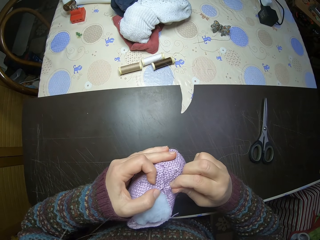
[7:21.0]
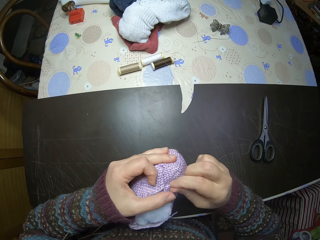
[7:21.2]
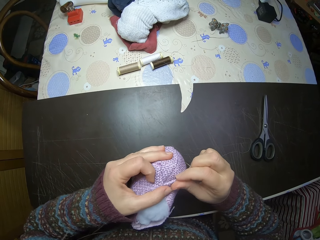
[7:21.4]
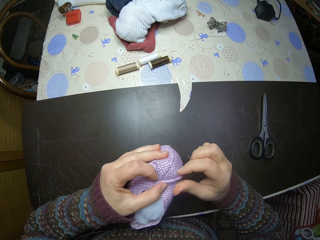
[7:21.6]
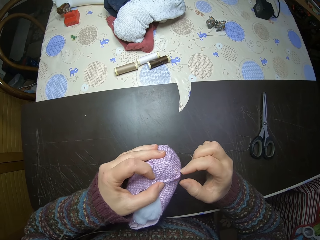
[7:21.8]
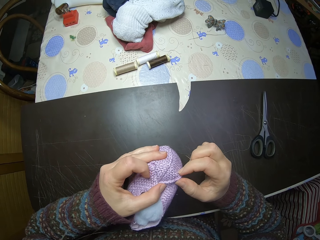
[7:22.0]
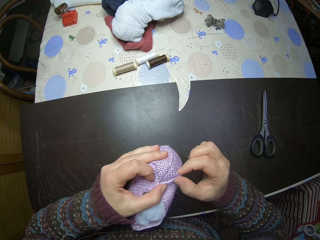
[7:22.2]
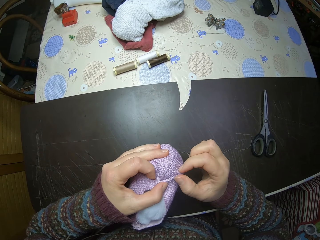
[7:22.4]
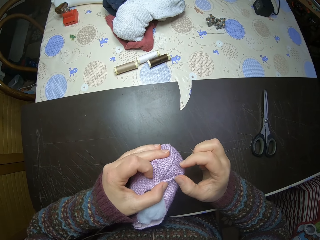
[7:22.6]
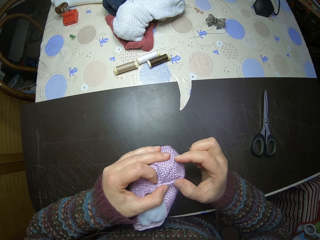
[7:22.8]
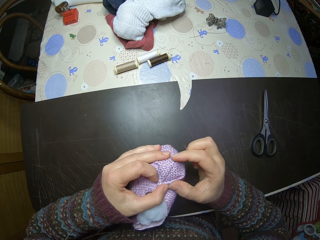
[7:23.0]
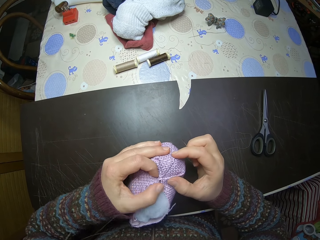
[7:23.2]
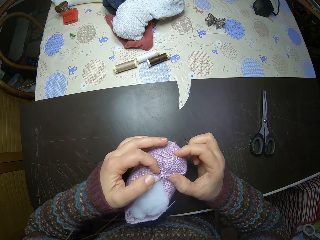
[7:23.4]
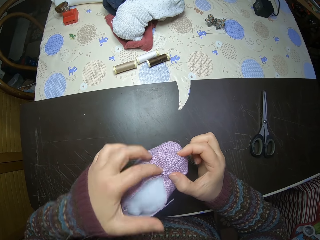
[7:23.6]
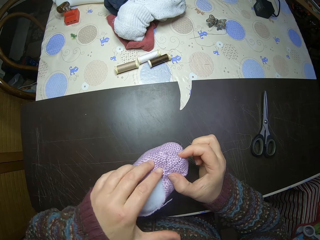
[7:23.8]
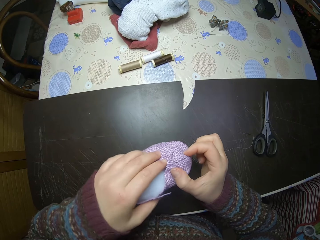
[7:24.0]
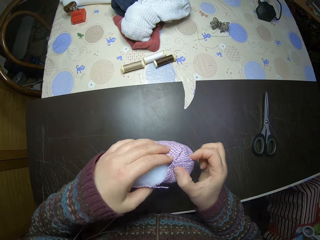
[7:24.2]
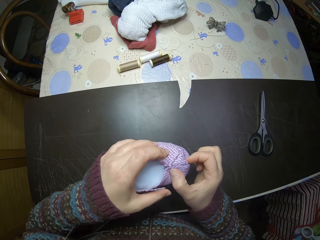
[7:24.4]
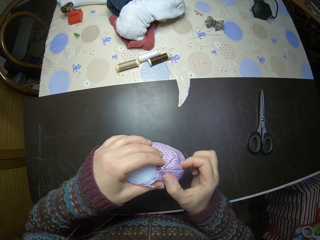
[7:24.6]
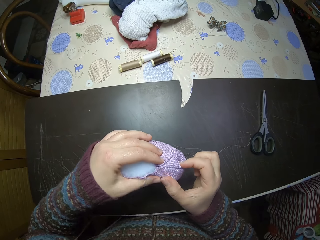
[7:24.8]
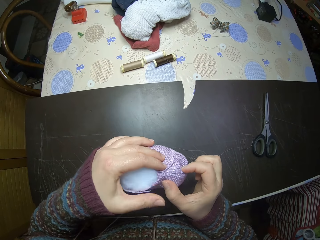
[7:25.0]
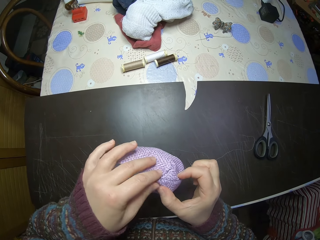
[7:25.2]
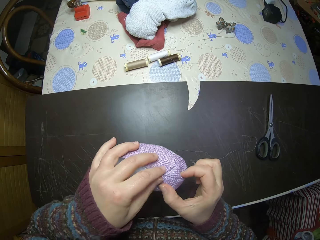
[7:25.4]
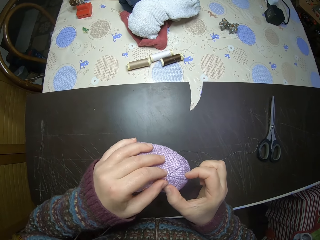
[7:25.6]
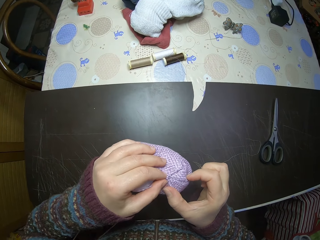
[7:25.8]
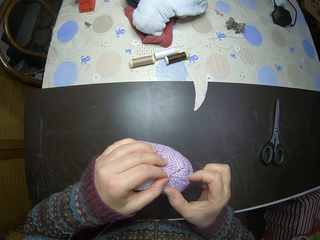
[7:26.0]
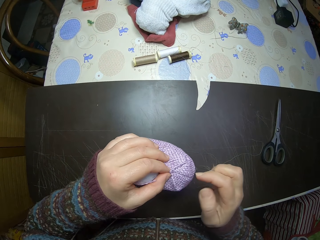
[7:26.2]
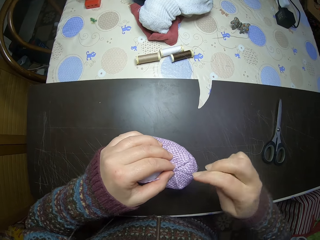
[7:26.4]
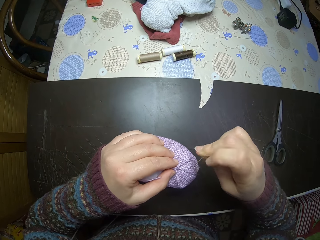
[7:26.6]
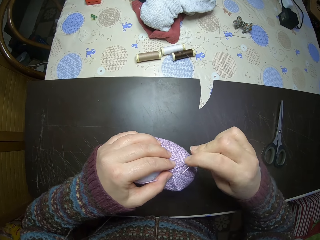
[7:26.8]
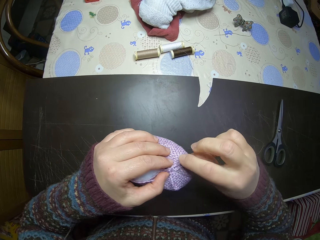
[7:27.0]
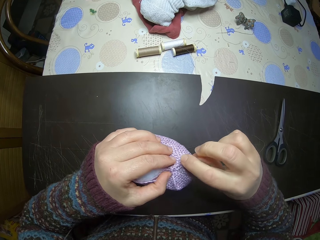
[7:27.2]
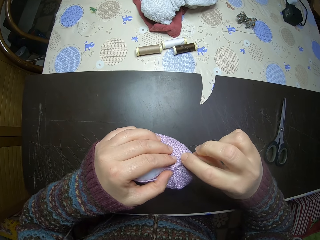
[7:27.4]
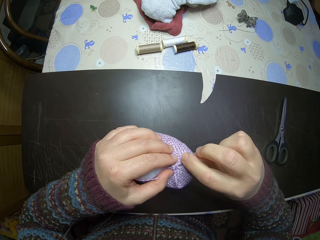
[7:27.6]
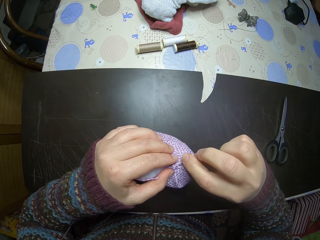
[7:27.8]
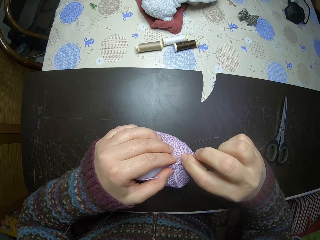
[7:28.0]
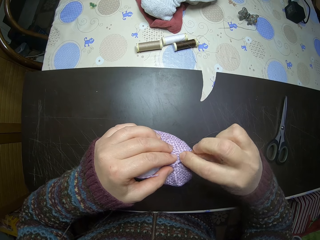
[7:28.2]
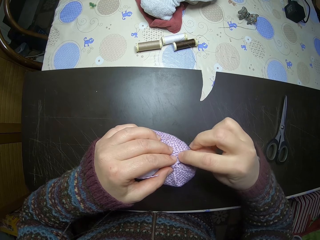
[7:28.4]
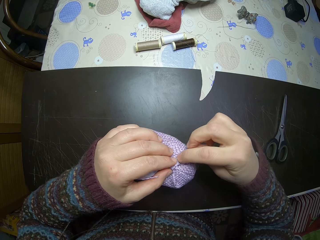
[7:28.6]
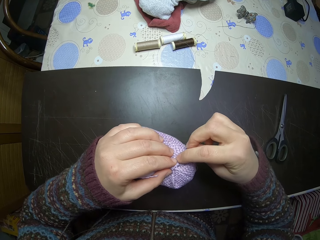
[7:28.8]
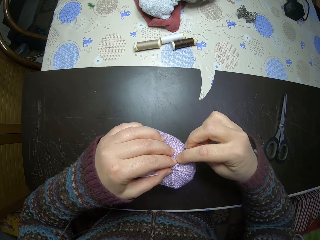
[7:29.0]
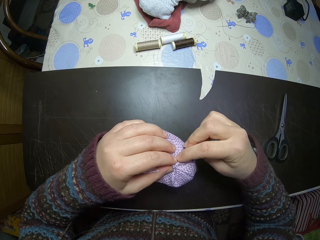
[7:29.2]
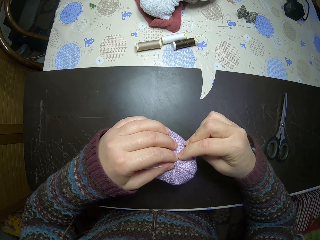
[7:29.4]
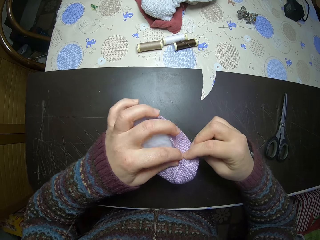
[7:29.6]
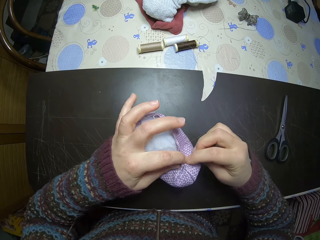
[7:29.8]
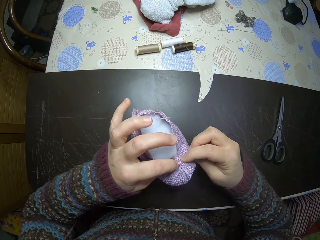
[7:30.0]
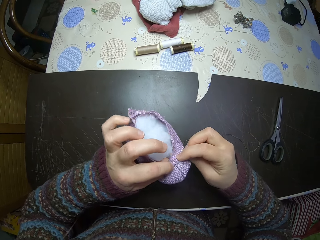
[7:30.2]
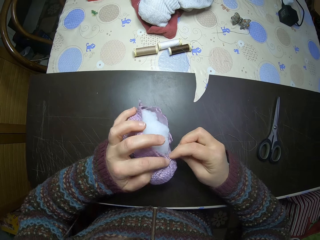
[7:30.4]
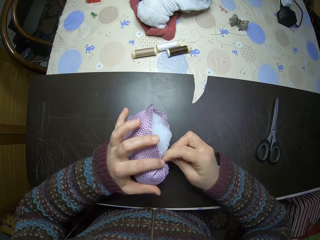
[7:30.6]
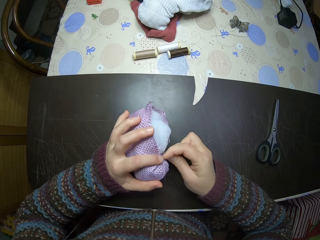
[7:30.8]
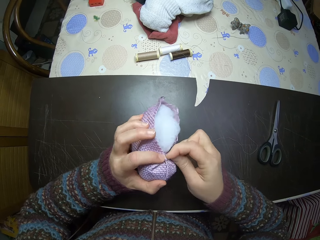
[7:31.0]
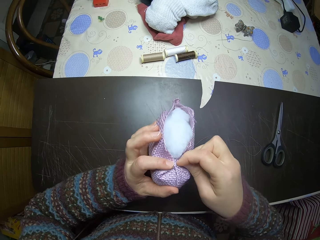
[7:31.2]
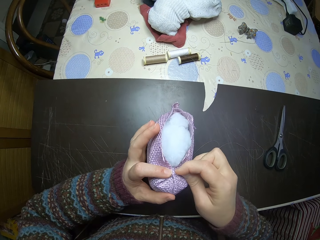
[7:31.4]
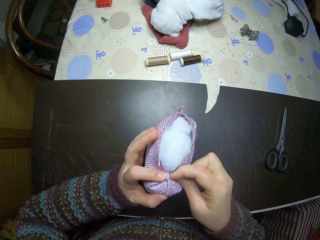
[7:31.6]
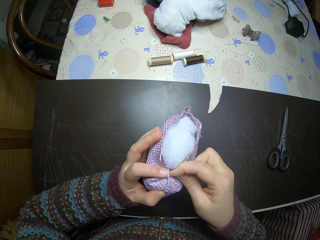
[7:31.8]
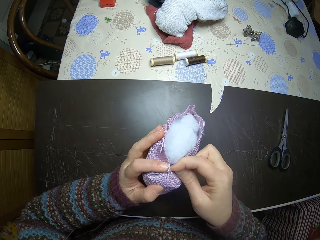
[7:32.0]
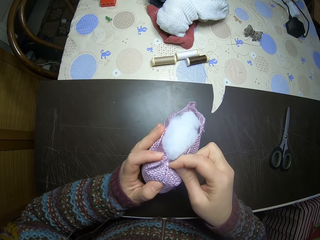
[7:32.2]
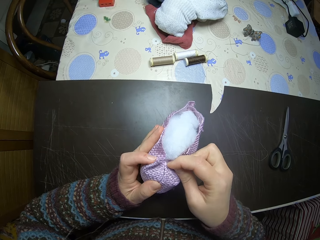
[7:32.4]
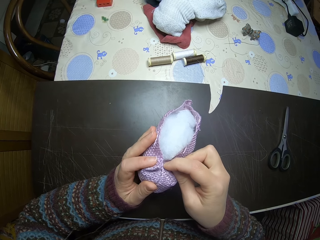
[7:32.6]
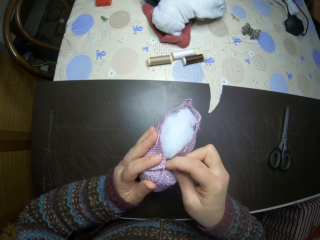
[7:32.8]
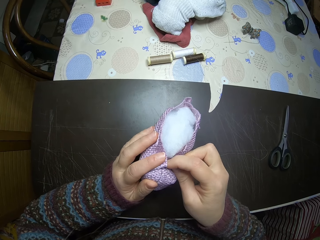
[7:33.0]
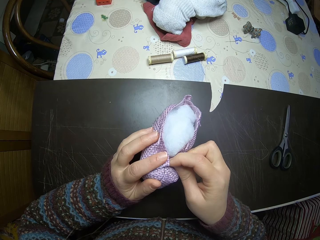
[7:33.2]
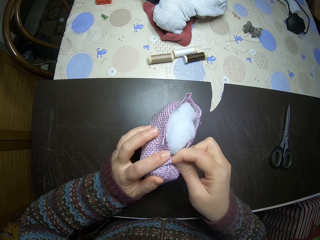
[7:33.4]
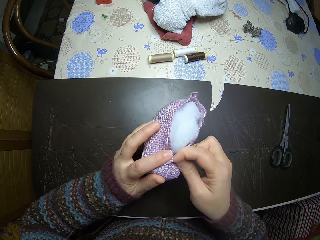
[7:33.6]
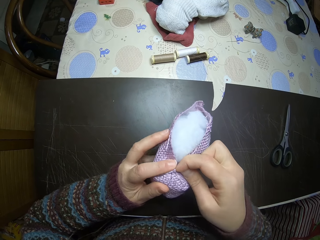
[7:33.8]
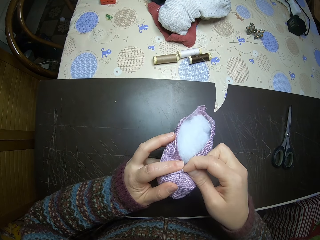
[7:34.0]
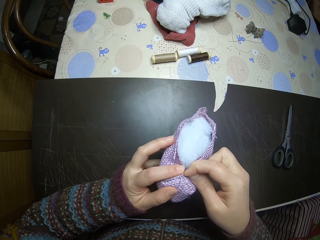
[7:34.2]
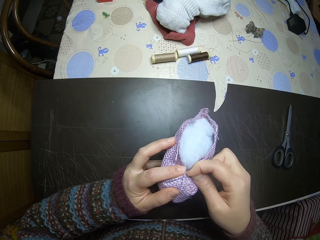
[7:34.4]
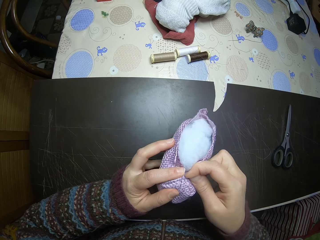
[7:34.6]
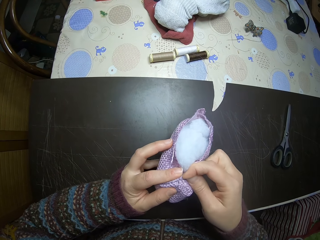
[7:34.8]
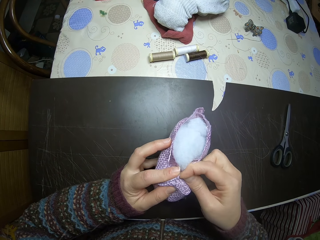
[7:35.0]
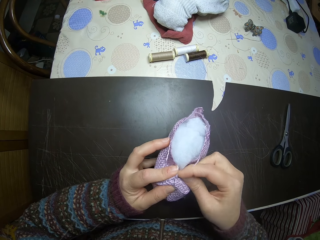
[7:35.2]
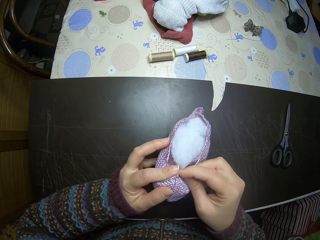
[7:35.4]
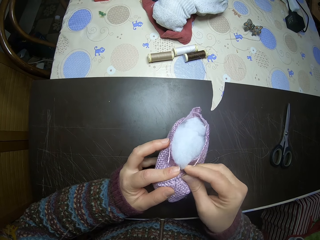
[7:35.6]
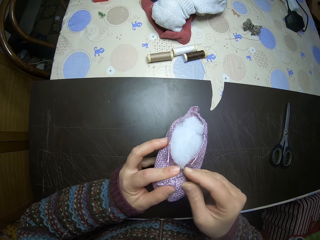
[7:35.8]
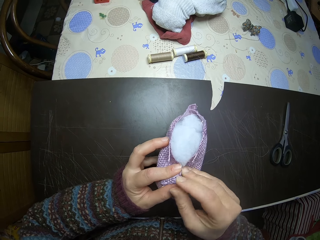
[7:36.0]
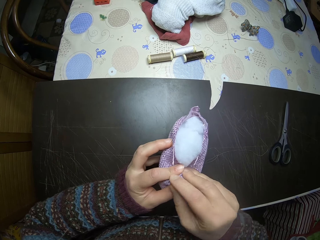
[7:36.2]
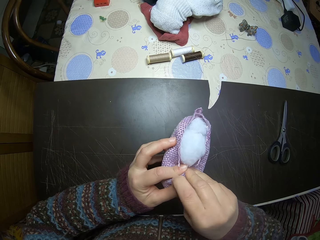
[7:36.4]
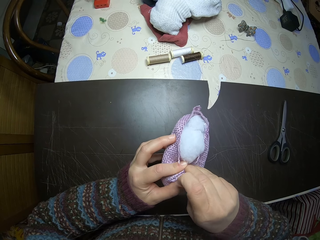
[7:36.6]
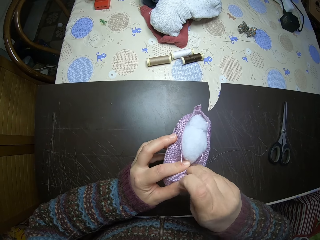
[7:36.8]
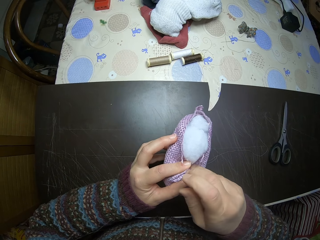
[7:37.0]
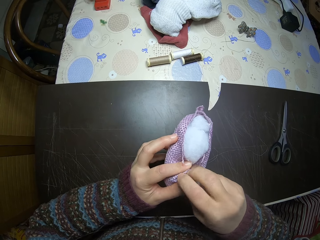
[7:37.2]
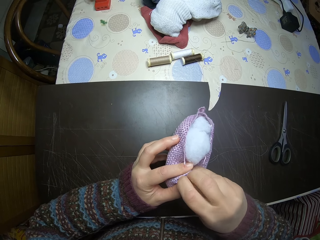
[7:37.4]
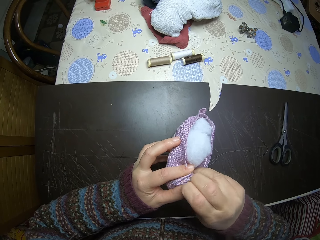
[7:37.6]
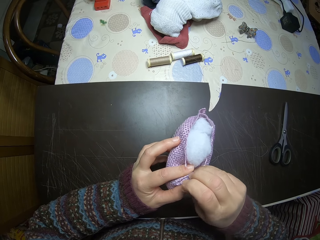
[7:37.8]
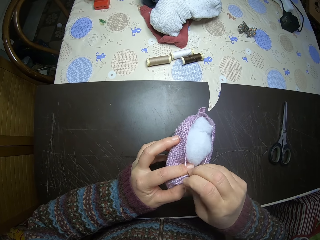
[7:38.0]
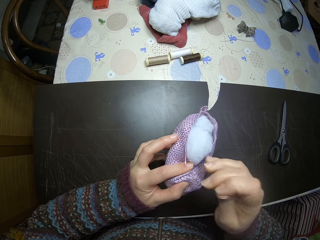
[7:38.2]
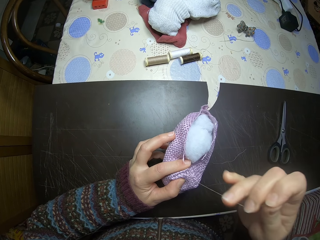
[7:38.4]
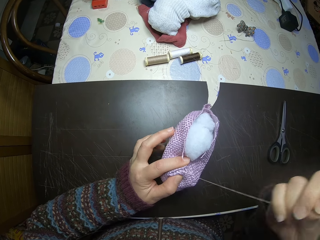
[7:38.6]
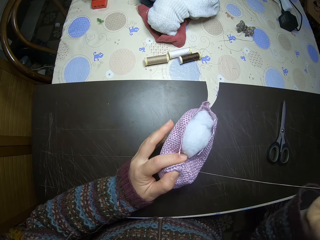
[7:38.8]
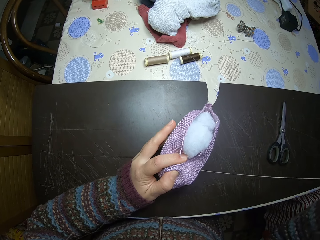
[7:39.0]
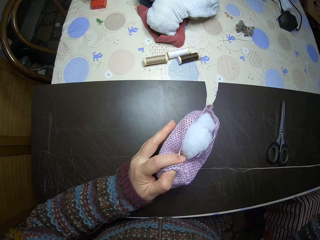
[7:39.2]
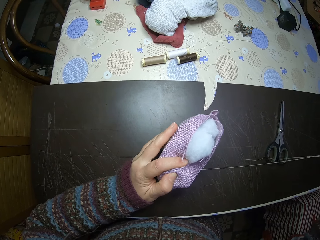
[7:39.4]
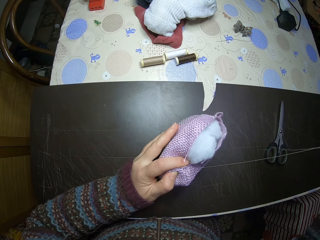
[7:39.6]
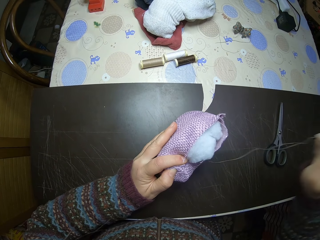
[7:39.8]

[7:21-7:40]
The camera wearer aligns the stuffed animal fabric with her hands. She moves the stuffed animal with her hands. She sews the stuffed animal with a thread and needle. She turns the stuffed animal with her hands. She sews the stuffed animal with the thread and needle.

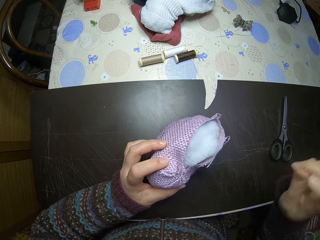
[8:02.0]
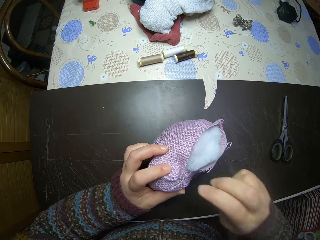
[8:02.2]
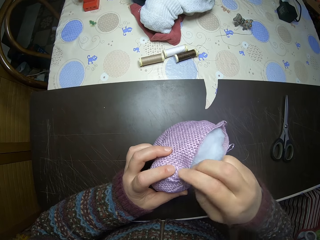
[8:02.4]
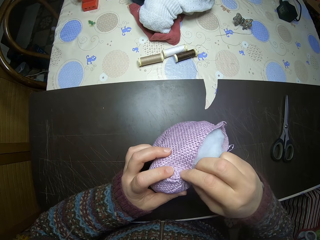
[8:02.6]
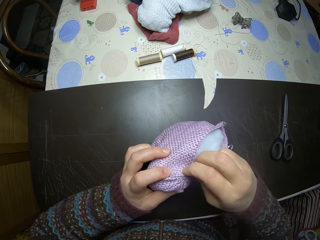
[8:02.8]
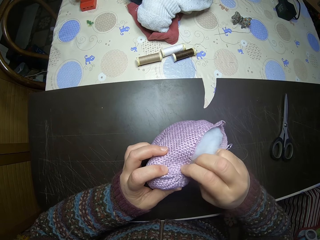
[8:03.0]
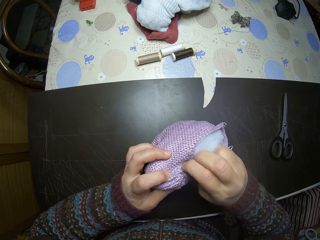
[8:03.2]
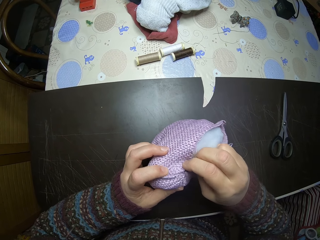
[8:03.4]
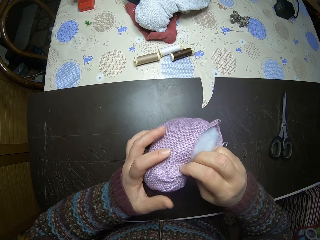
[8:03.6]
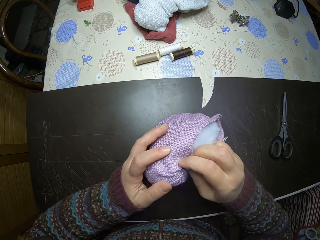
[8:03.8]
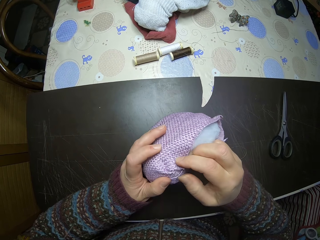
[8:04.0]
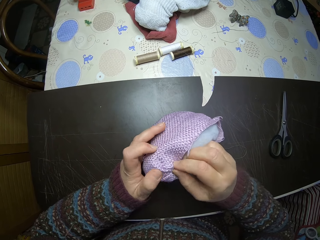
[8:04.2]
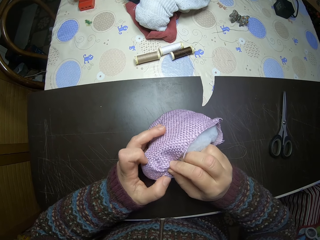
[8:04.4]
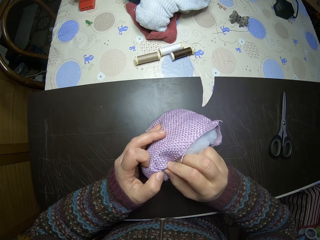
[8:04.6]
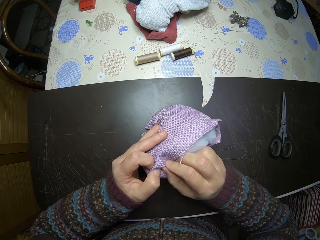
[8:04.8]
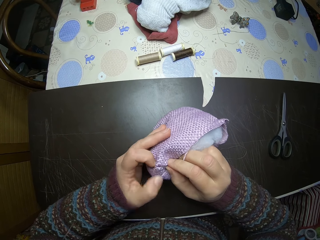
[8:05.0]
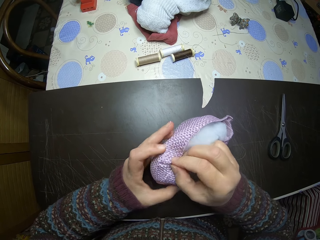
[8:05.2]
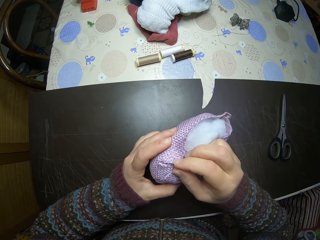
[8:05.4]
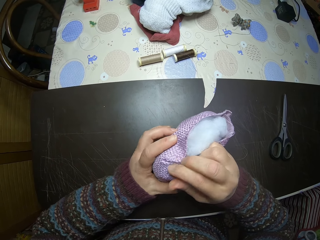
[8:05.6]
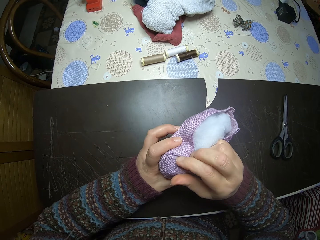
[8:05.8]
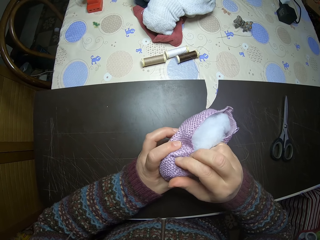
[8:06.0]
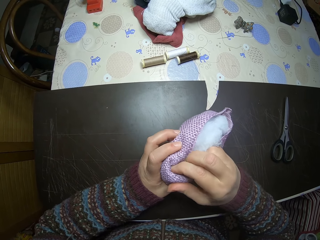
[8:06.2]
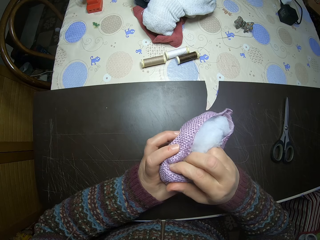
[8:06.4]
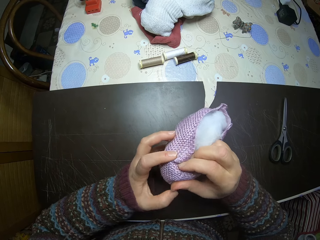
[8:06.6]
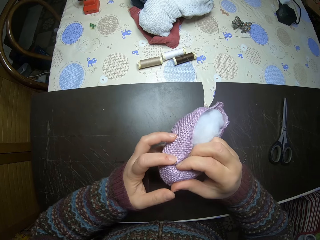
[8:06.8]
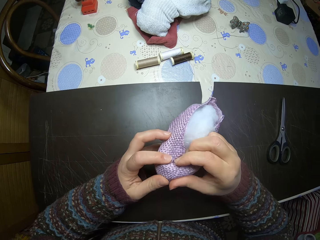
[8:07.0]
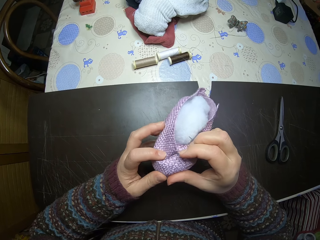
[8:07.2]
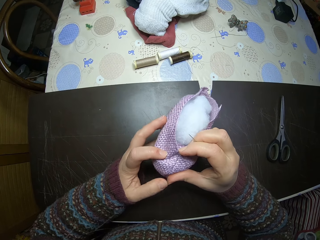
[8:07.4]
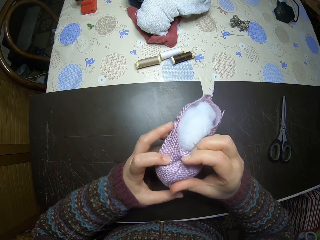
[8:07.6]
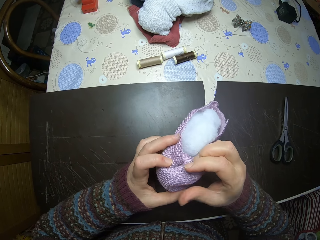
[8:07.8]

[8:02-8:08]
The camera wearer aligns the stuffed animal fabric with her fingers.
